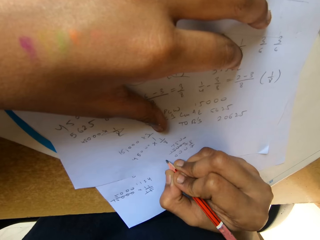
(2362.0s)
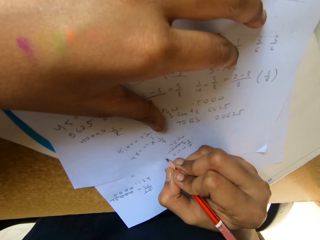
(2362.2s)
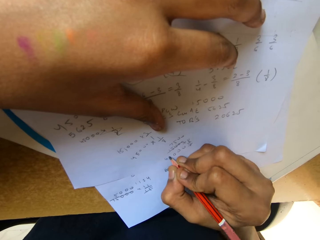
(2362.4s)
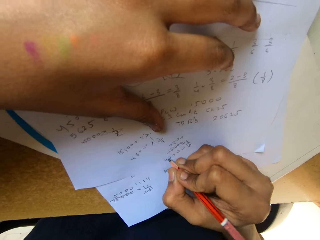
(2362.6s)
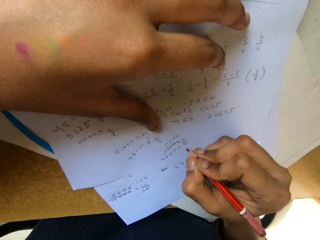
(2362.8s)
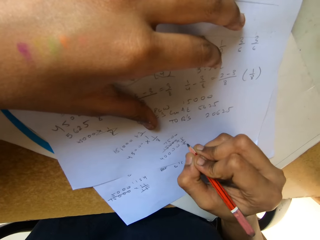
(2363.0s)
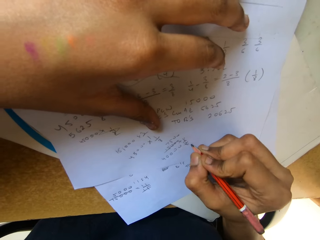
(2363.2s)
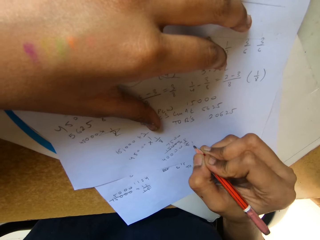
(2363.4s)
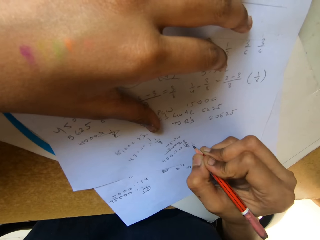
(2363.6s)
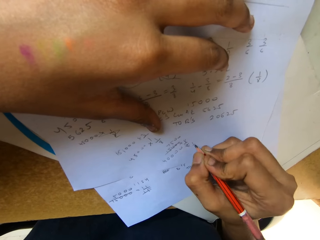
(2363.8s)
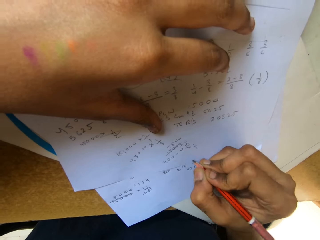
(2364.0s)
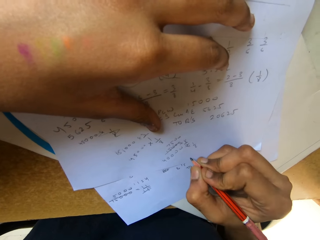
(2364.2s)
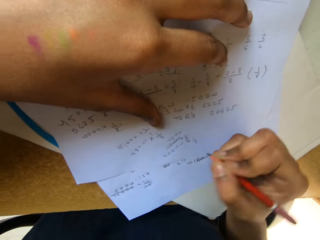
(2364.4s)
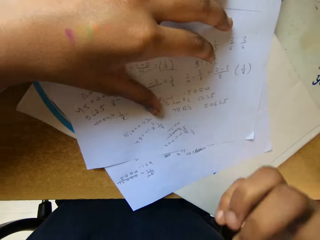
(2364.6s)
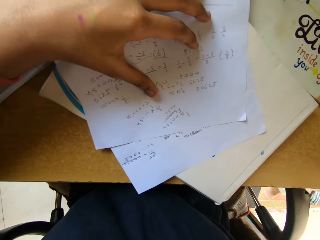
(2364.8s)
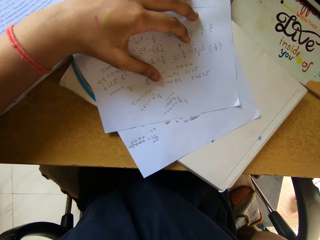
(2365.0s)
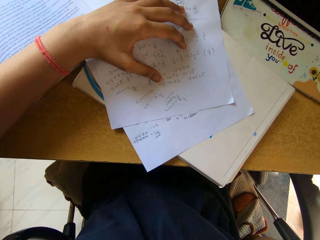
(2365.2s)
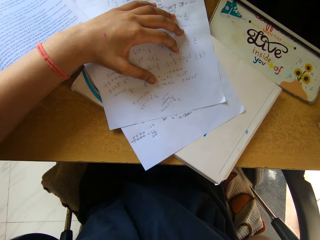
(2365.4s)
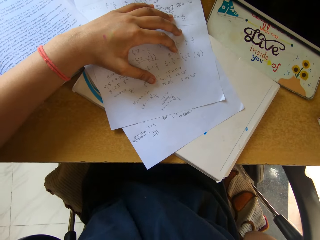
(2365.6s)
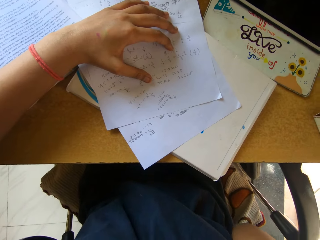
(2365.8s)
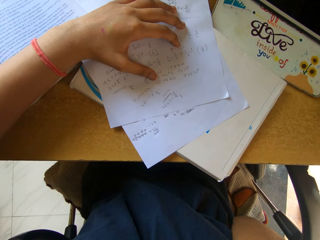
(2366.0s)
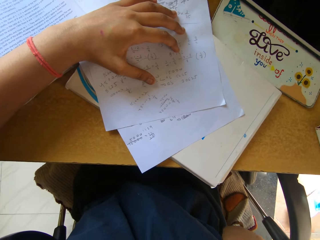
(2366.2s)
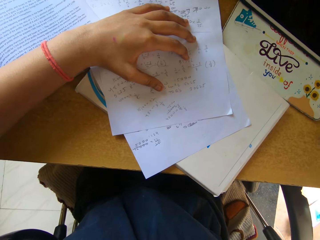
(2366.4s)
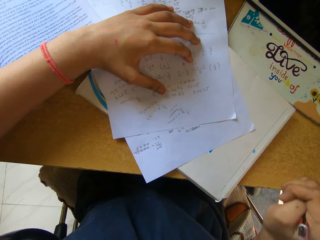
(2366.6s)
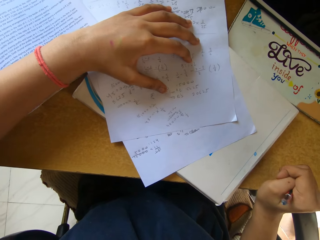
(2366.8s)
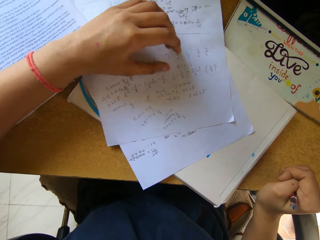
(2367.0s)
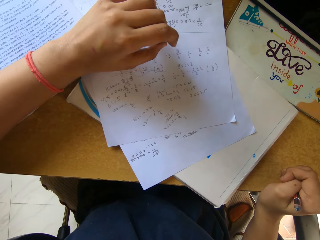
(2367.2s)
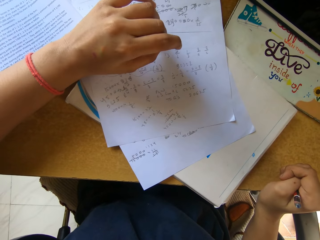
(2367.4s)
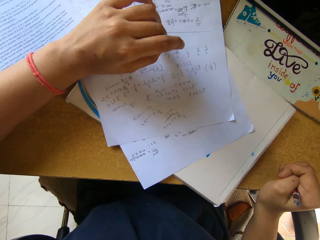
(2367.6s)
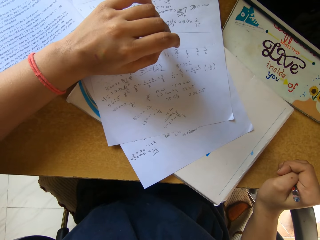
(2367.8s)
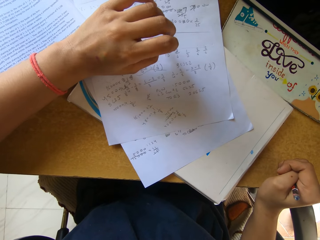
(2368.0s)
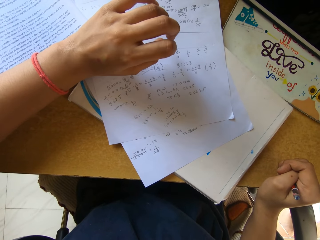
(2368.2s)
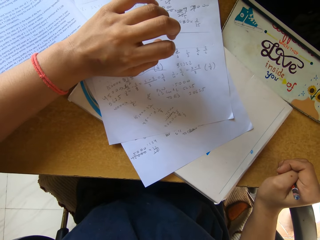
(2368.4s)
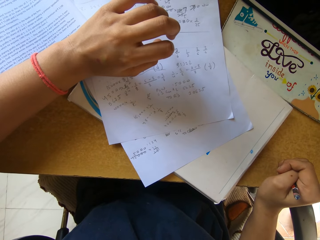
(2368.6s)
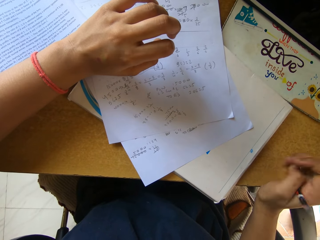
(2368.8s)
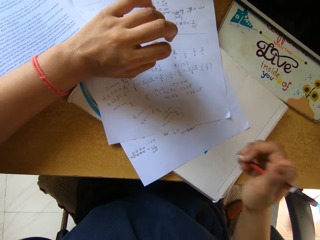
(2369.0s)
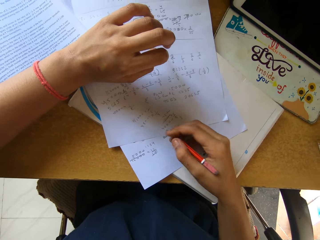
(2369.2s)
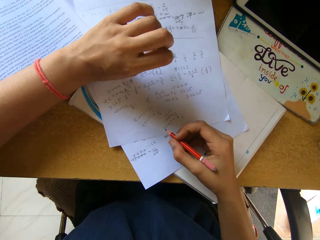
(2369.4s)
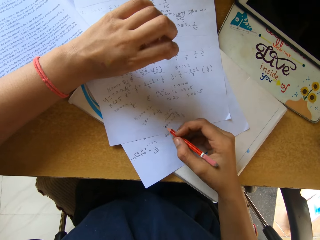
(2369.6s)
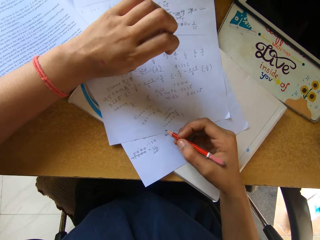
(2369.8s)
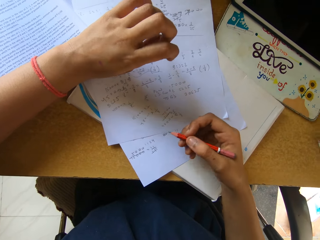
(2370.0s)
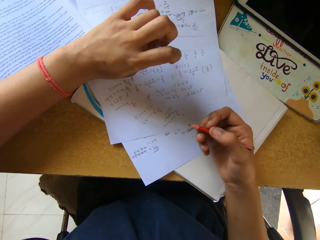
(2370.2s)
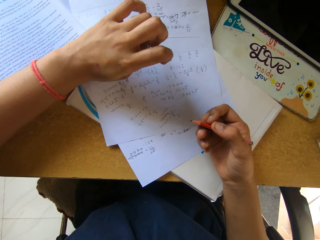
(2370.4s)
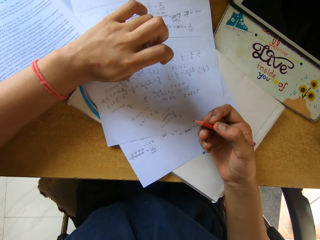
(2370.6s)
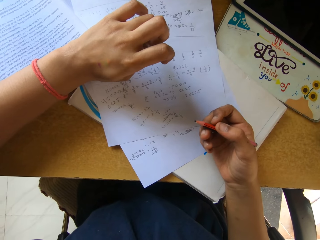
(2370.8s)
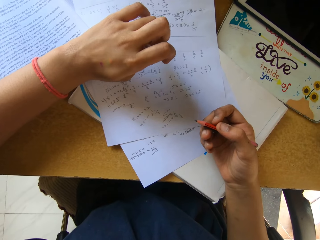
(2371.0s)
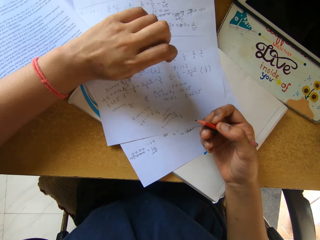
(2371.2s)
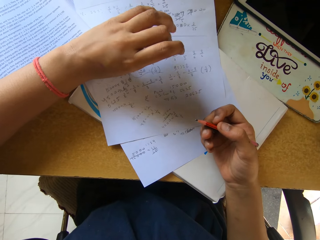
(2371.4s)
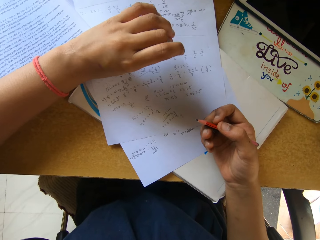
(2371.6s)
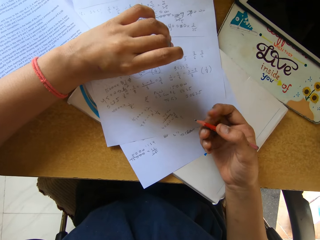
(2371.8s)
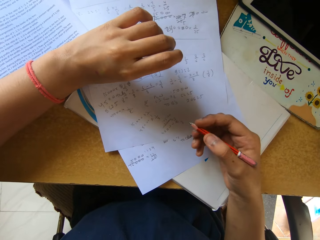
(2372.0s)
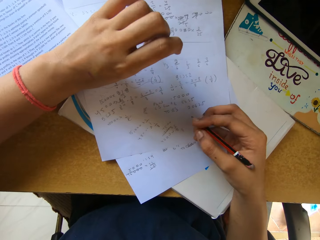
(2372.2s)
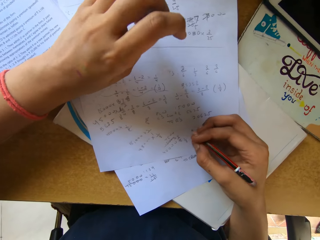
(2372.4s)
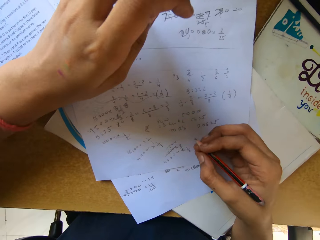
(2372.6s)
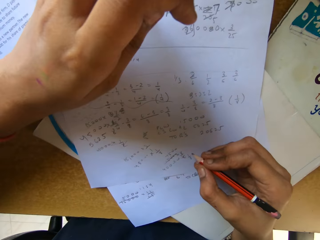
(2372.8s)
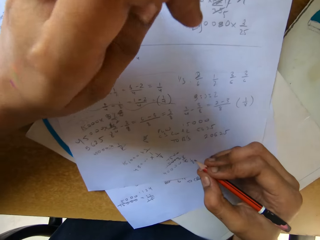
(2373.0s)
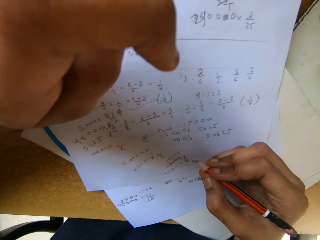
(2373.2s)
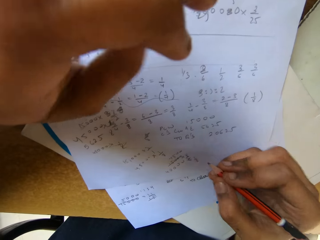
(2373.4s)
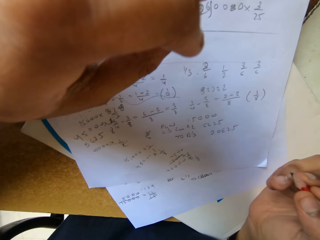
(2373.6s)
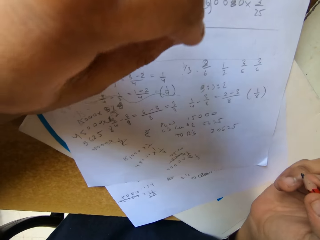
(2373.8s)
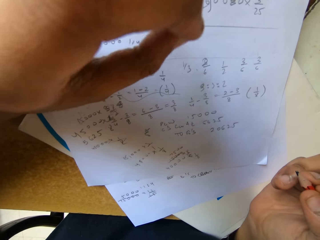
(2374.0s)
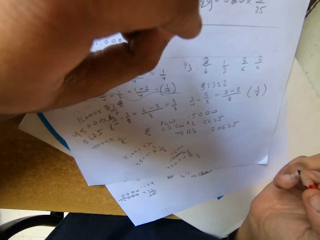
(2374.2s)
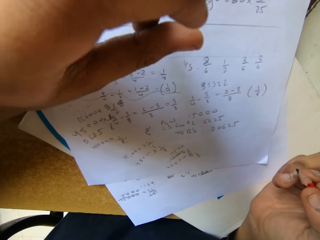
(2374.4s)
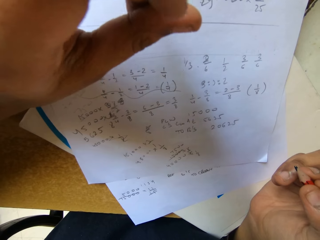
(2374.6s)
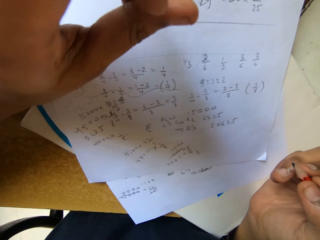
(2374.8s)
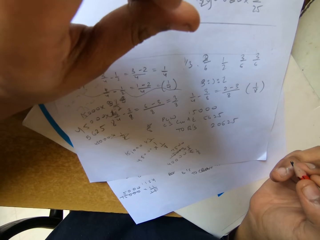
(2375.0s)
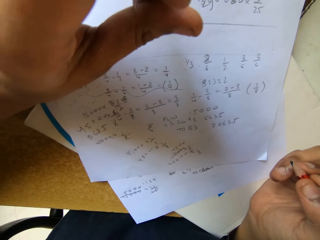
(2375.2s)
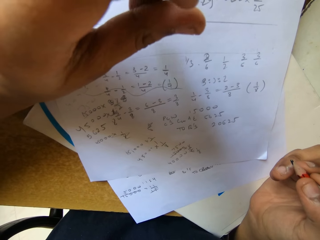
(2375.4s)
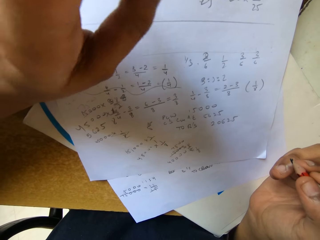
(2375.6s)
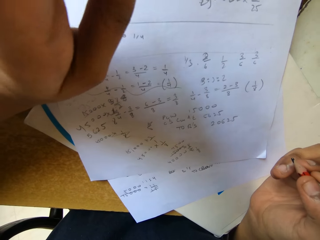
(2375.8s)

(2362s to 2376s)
The camera wearer touches the table. They write on a piece of paper with a pencil. They stare at the paper.

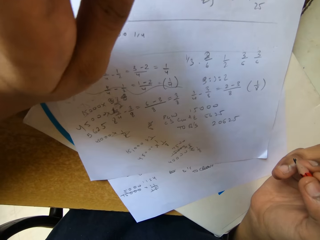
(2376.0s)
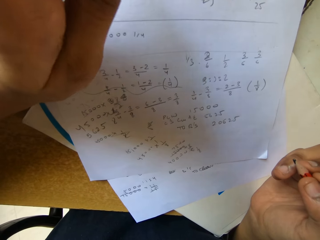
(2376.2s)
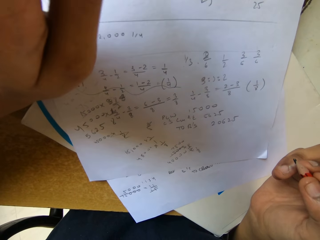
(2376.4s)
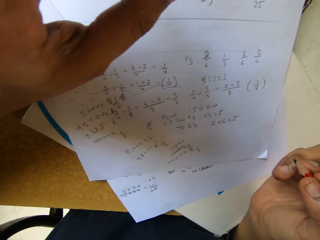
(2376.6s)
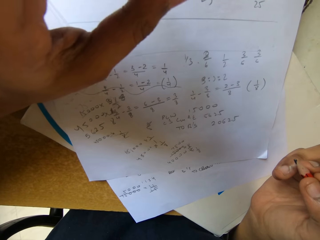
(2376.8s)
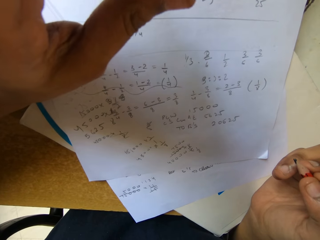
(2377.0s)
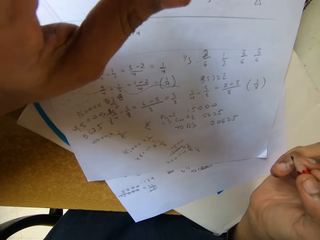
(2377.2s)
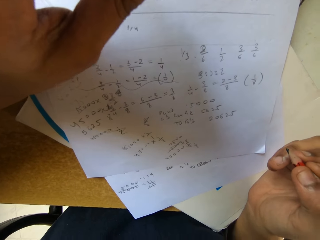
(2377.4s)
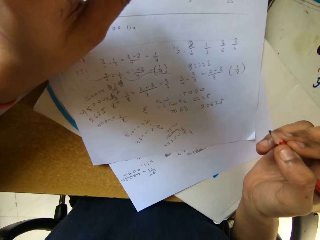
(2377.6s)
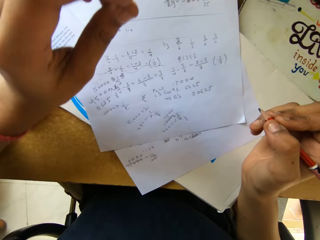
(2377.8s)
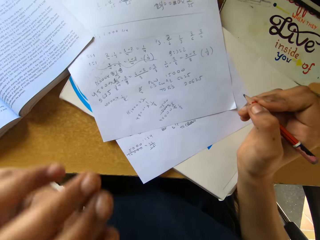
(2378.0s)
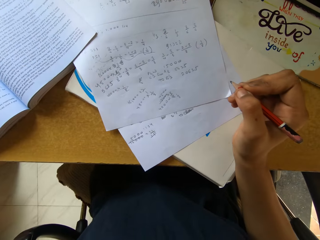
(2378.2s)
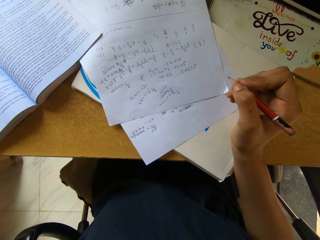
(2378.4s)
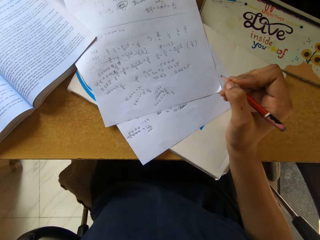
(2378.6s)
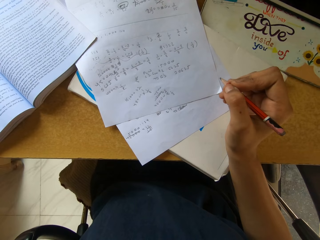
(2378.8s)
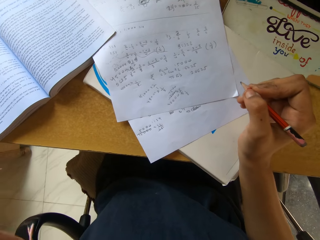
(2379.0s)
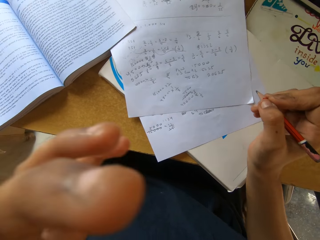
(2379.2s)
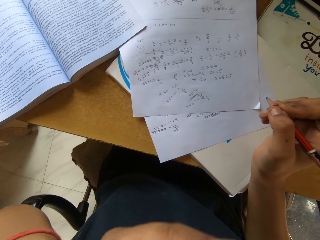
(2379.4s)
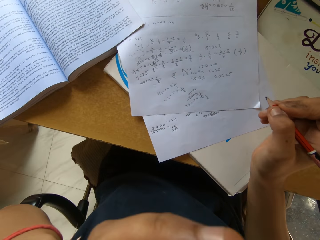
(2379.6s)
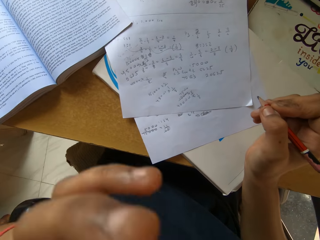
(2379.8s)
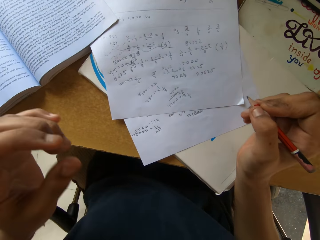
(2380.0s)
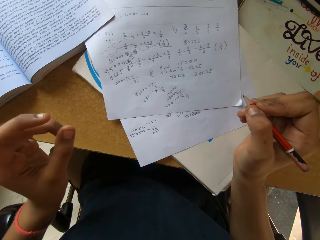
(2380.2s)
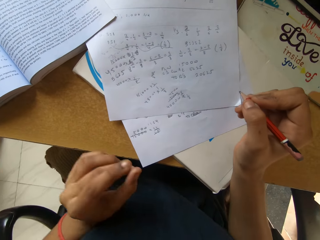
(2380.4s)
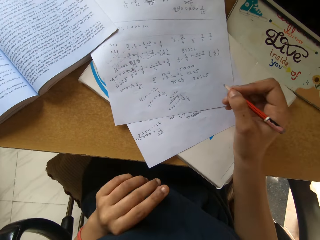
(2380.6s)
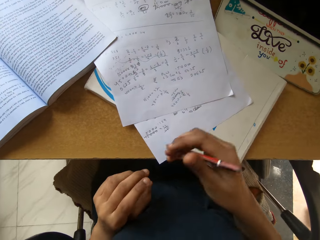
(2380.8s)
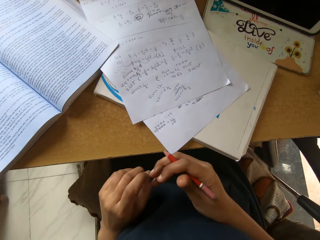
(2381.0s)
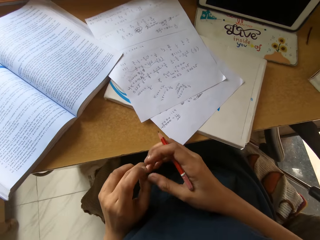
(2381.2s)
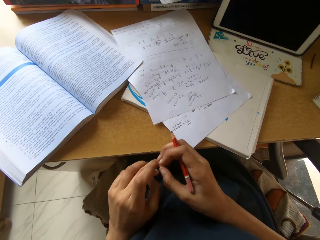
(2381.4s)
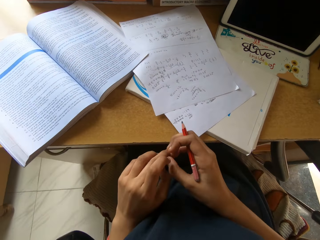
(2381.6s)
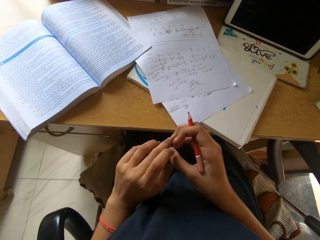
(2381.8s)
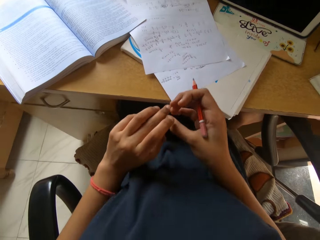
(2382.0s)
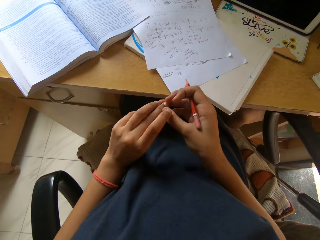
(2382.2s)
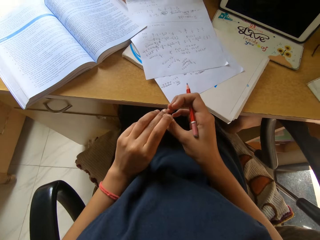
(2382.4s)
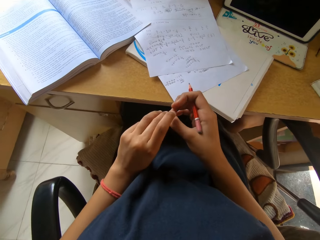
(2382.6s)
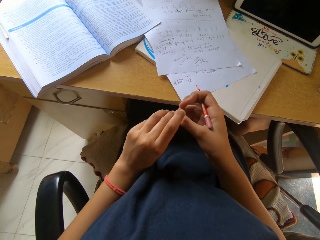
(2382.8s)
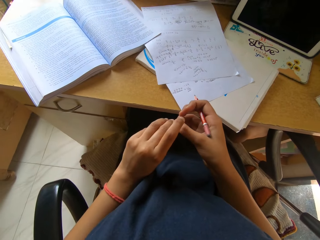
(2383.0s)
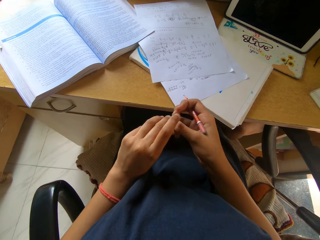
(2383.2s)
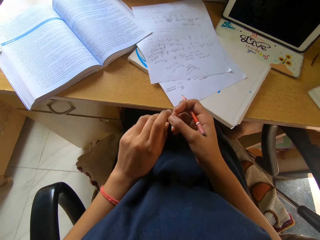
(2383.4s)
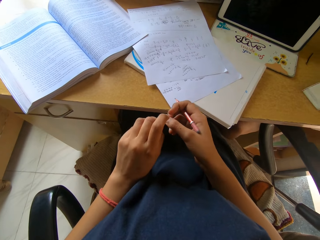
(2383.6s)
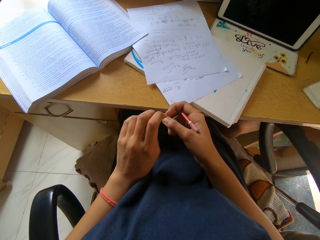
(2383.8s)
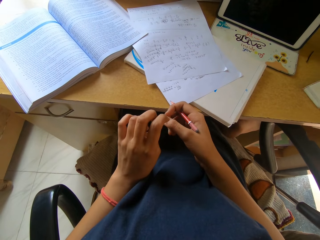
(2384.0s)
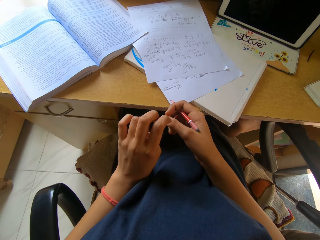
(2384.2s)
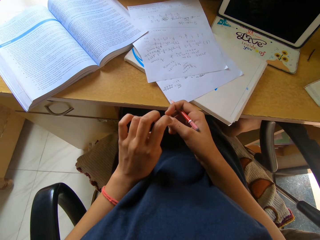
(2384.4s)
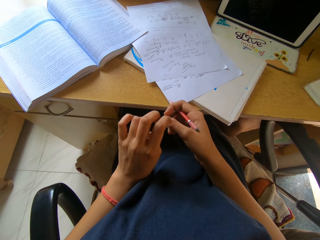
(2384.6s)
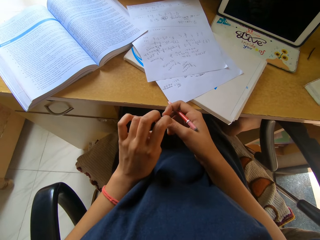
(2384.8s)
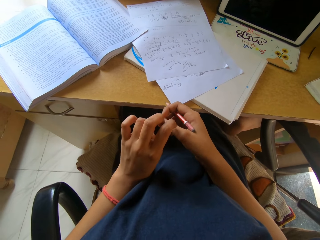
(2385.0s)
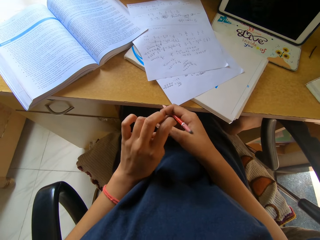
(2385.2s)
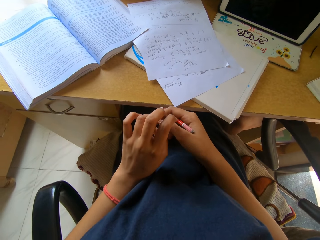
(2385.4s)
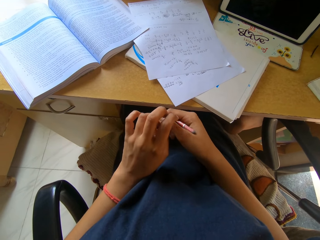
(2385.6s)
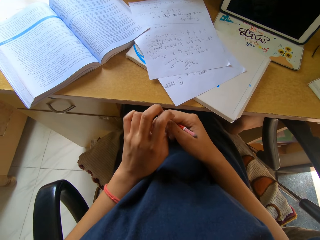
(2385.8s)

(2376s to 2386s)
The camera wearer touches her hands.
